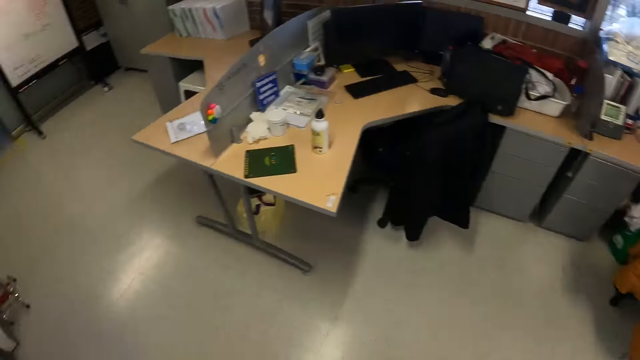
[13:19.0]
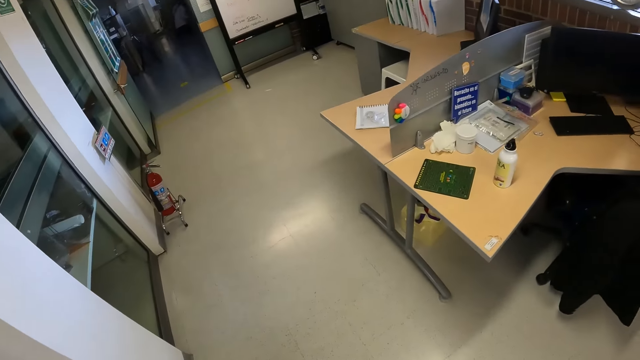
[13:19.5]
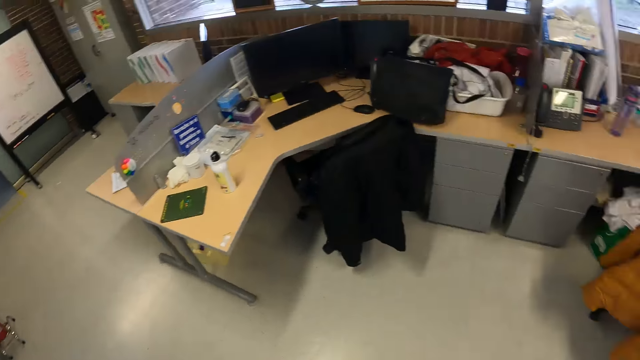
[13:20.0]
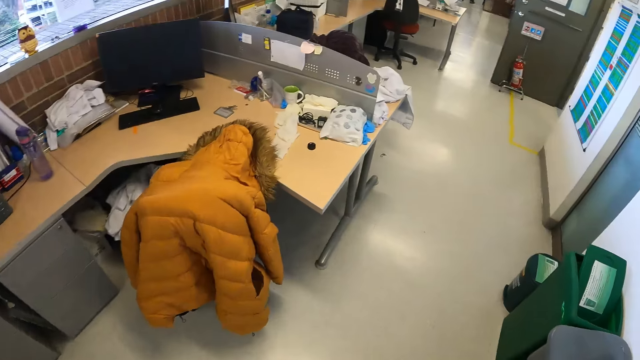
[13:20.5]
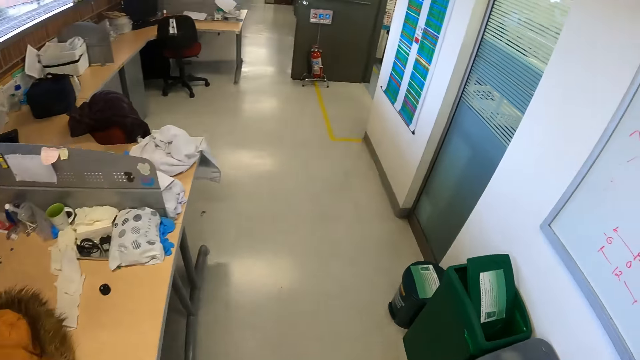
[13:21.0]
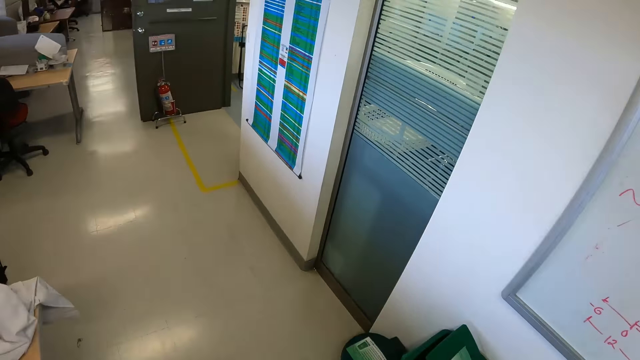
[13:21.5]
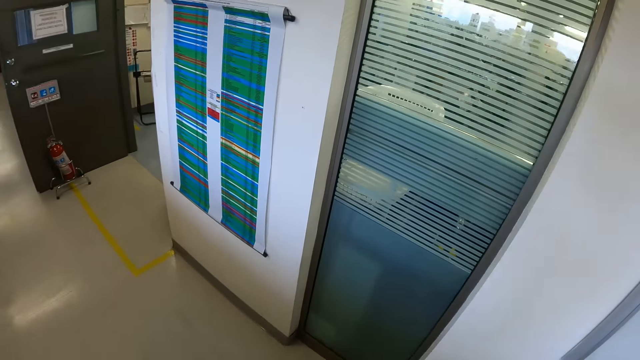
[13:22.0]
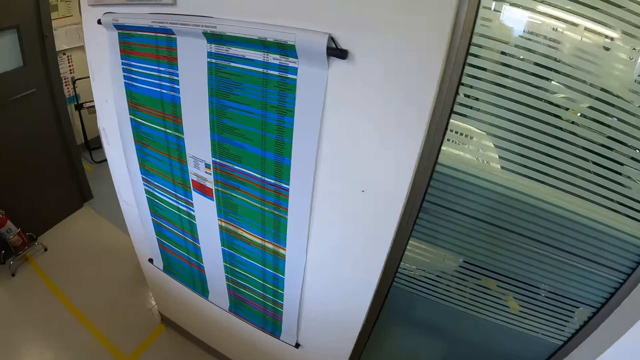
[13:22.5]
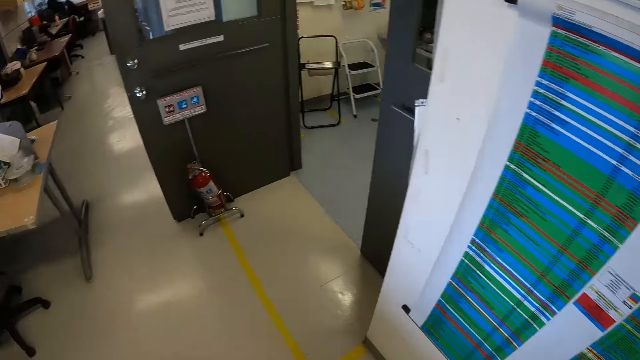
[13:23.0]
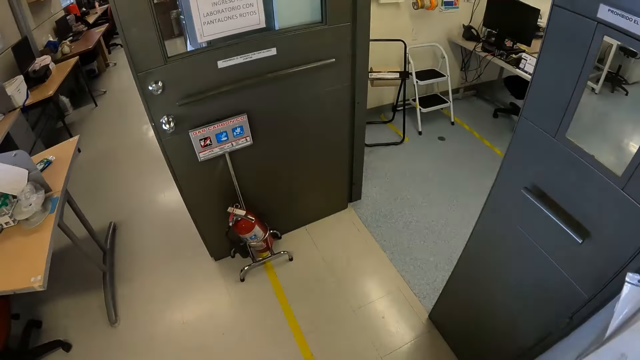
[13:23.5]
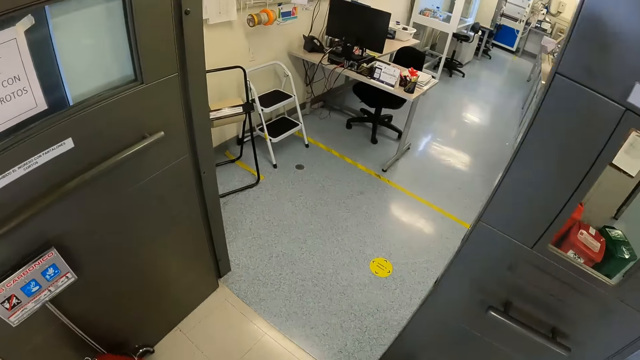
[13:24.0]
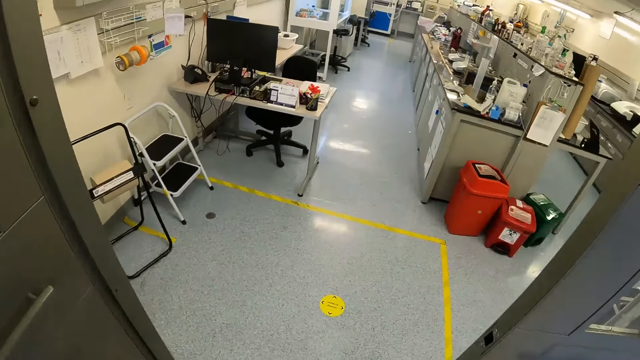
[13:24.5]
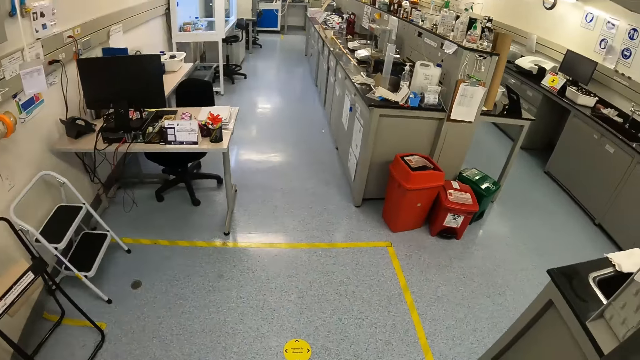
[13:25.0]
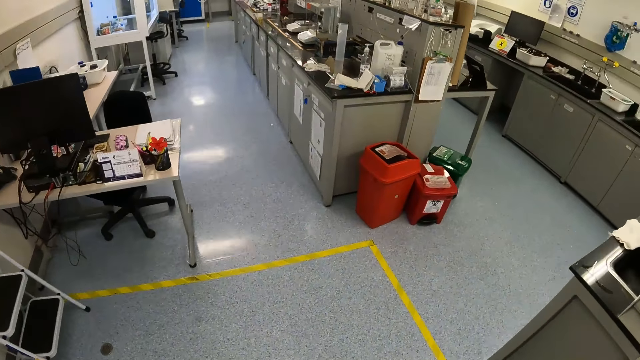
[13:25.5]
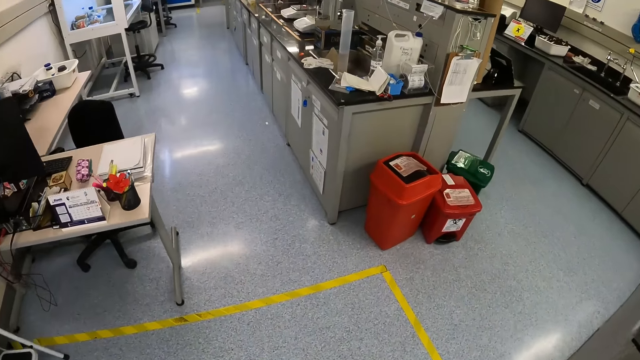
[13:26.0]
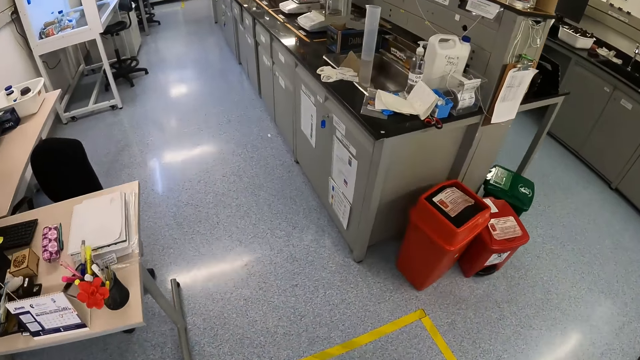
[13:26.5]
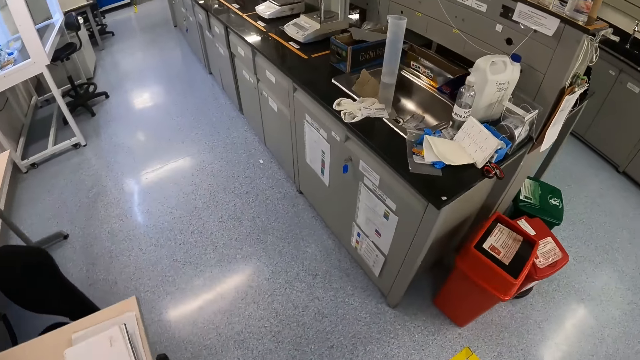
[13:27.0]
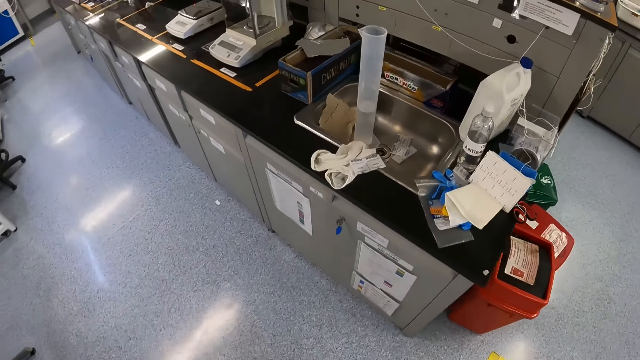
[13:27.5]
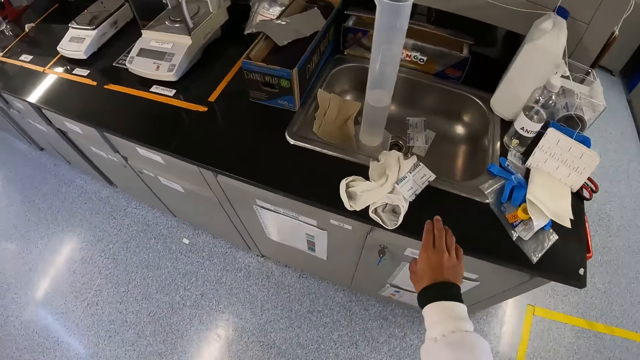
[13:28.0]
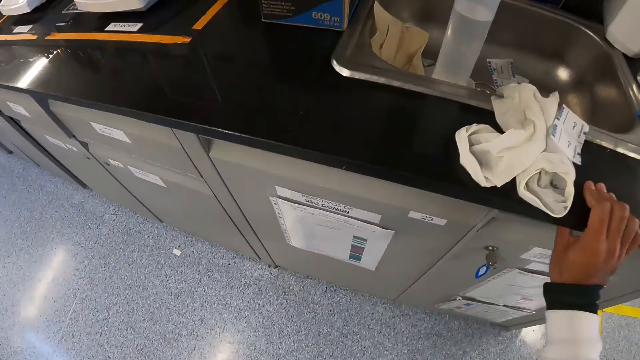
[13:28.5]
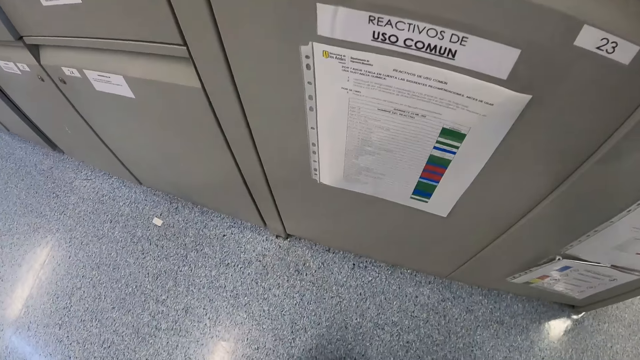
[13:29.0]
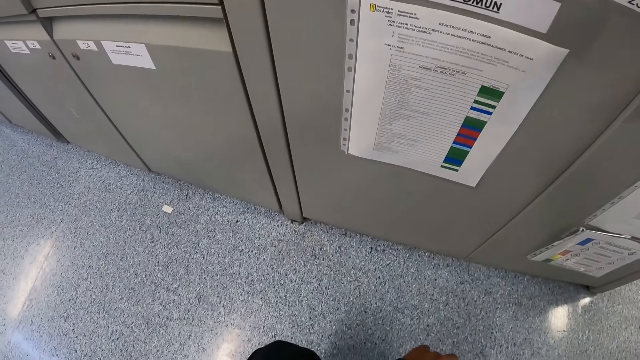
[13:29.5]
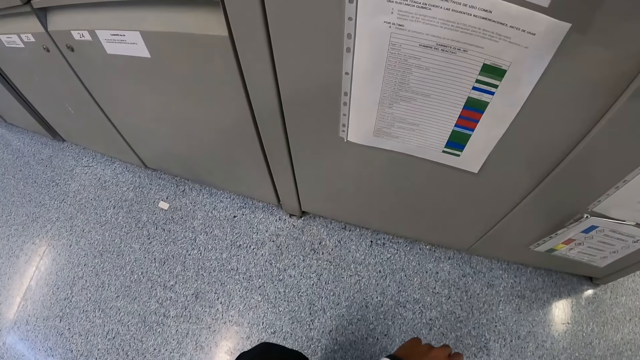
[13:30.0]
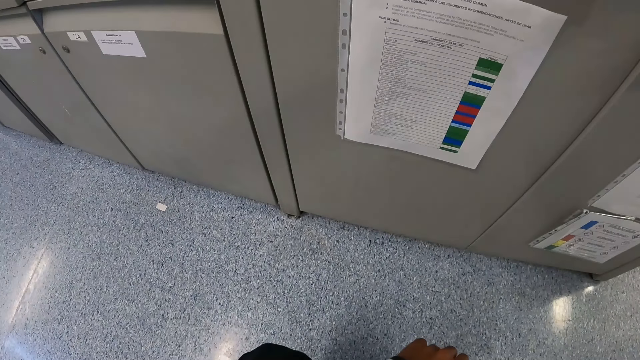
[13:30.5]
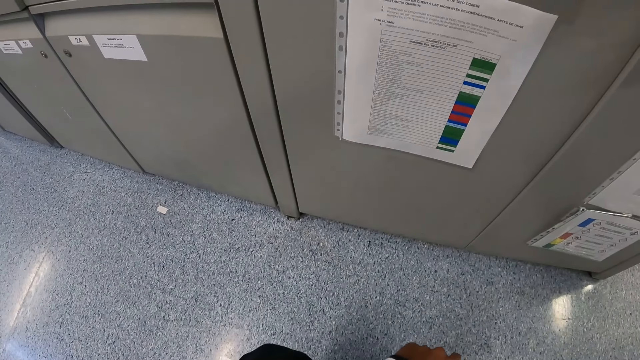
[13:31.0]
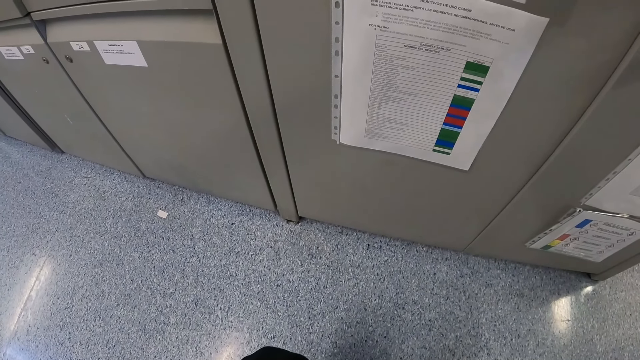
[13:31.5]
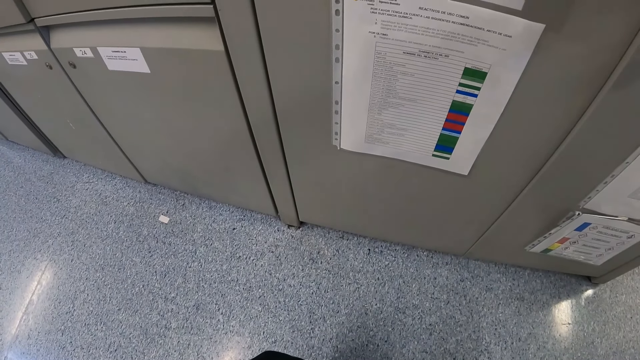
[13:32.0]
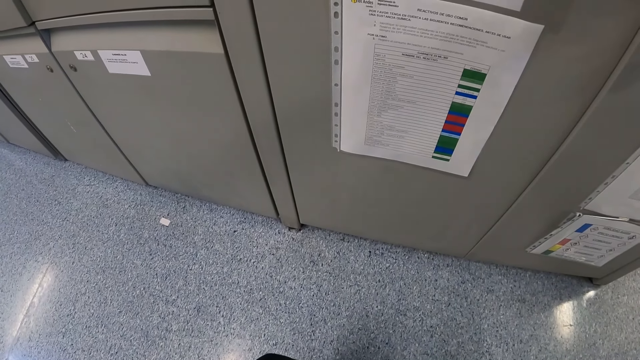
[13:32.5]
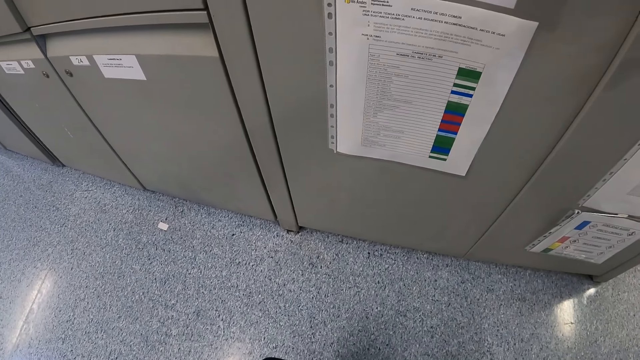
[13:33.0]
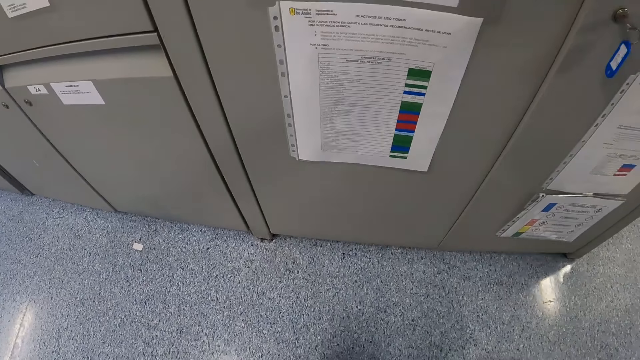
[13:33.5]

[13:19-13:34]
The camera wearer walks into the laboratory. He touches a table in the laboratory with his right hand. He holds the counter. He looks around.

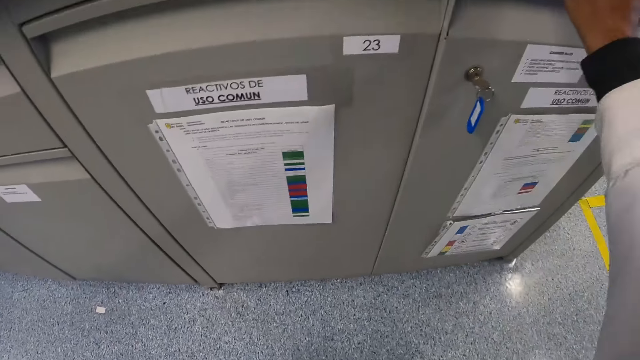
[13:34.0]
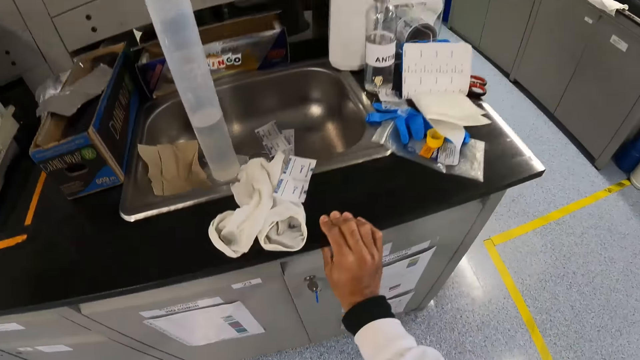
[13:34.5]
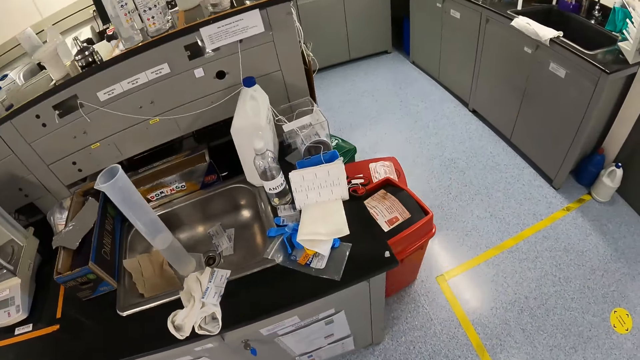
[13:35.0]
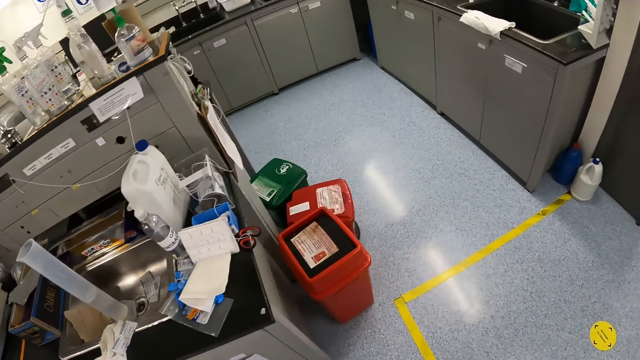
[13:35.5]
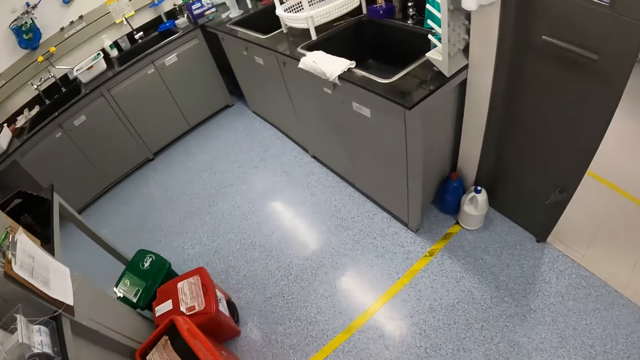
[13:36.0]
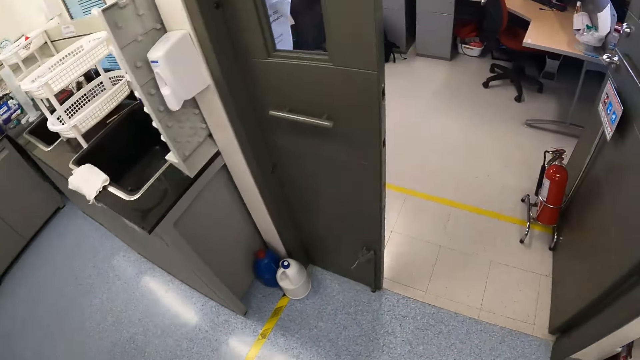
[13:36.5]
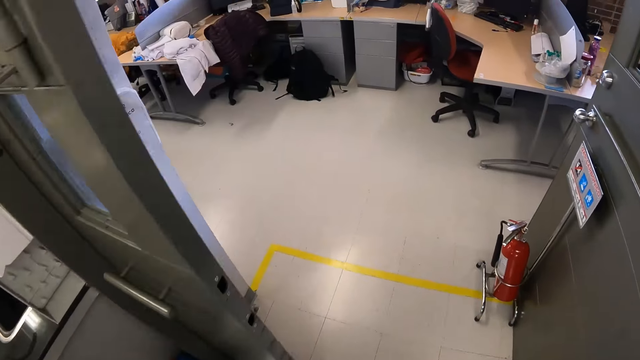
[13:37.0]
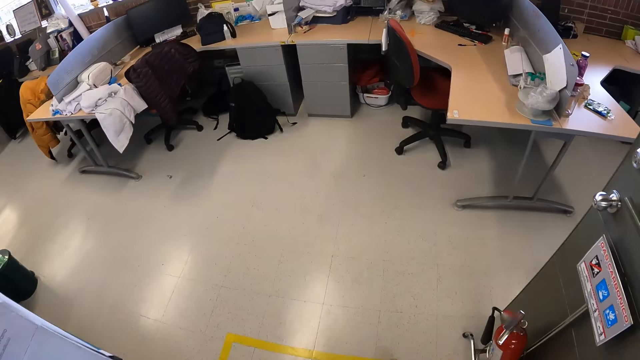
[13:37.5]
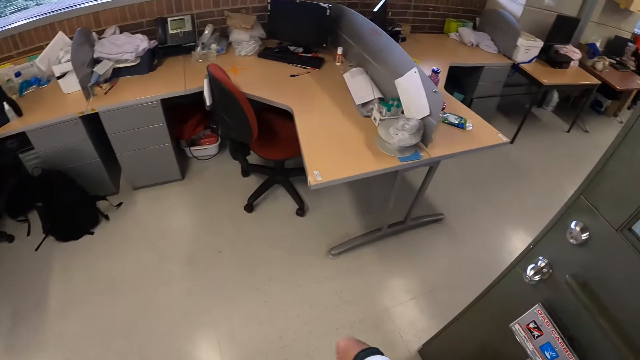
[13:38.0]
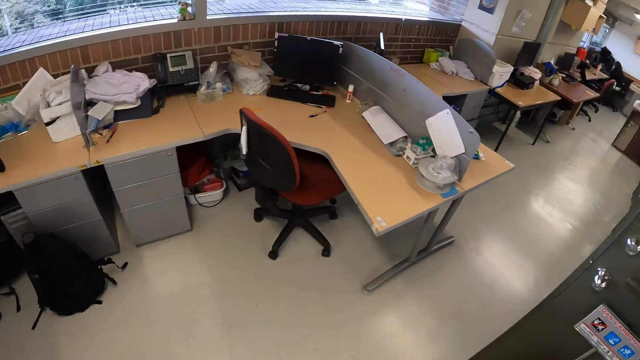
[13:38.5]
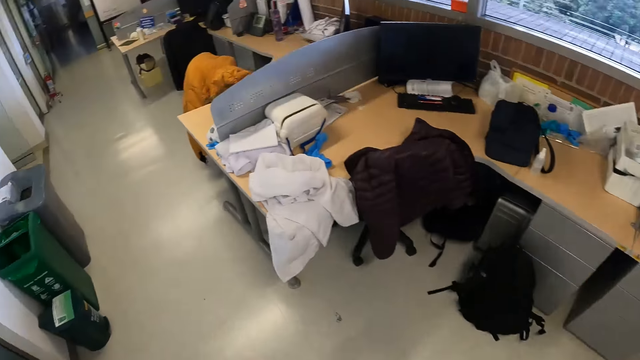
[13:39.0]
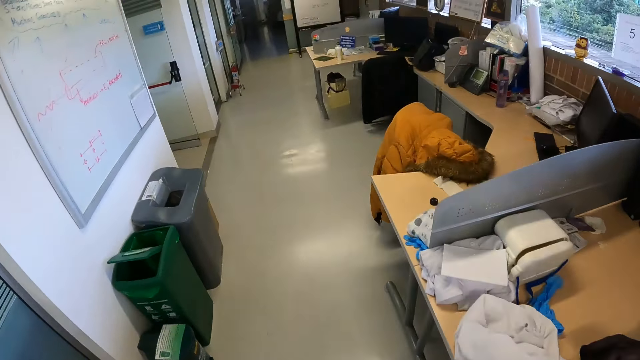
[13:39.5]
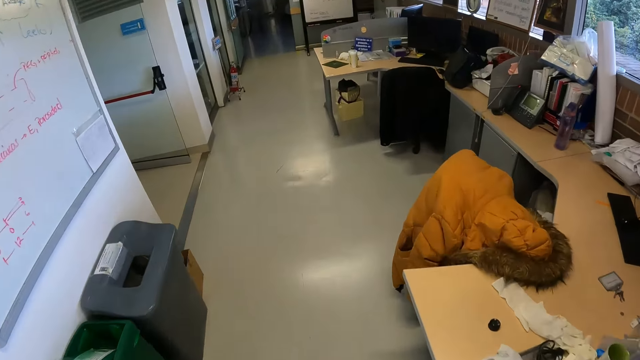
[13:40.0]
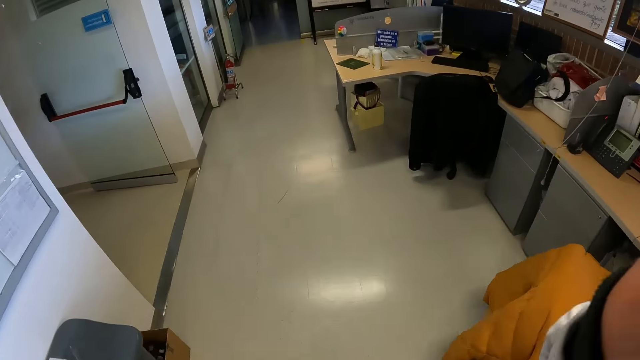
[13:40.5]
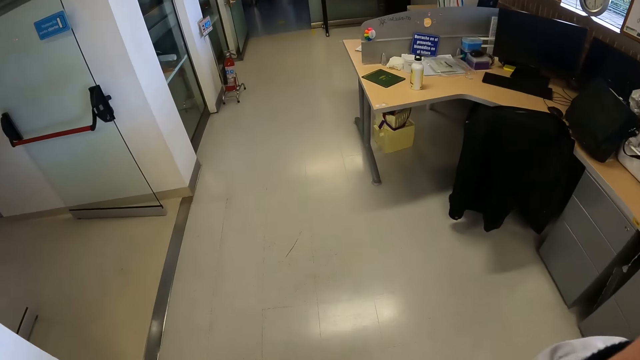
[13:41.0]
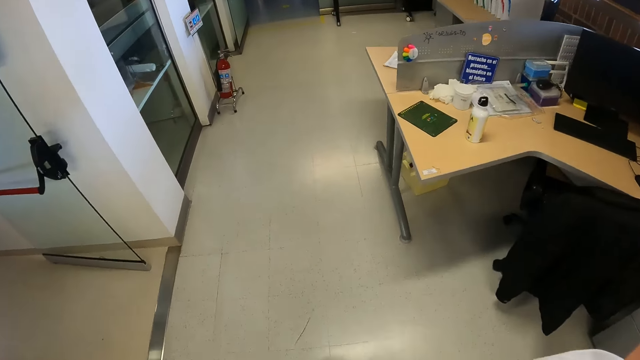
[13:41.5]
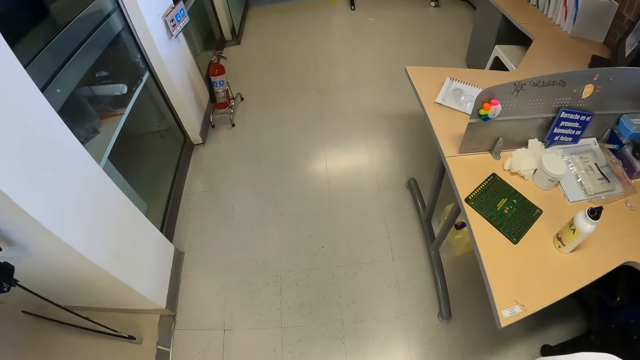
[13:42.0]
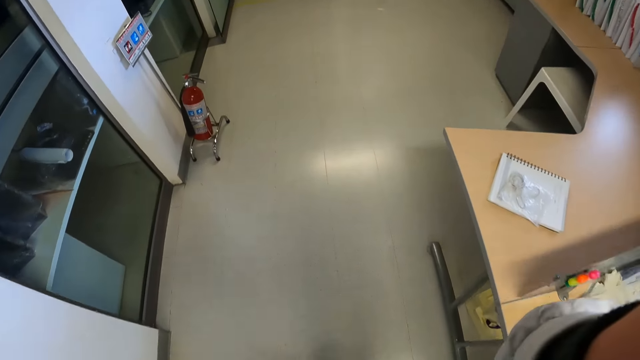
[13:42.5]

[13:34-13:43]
The camera wearer walks out of the laboratory. He walks around. He touches his head with his right hand.
